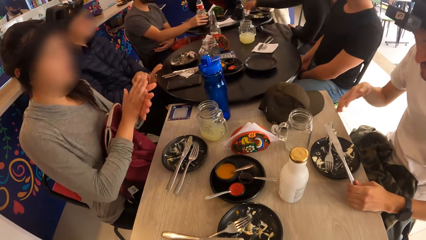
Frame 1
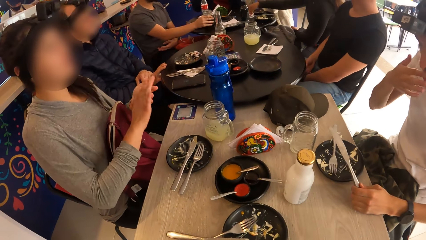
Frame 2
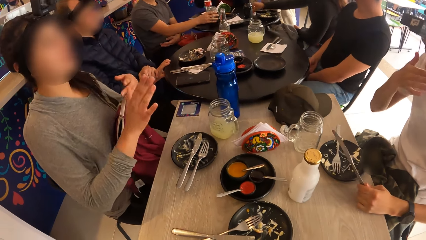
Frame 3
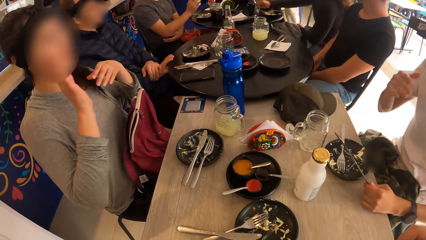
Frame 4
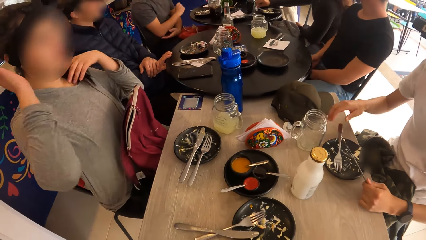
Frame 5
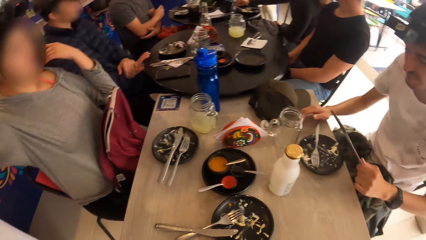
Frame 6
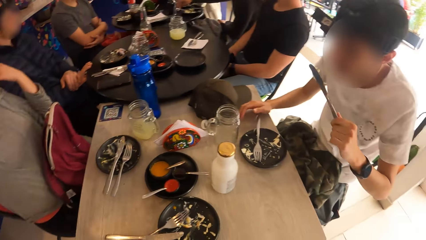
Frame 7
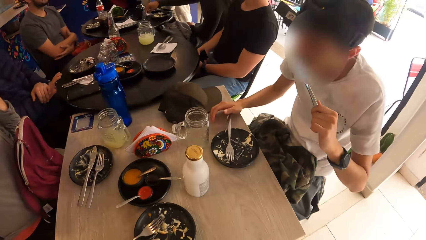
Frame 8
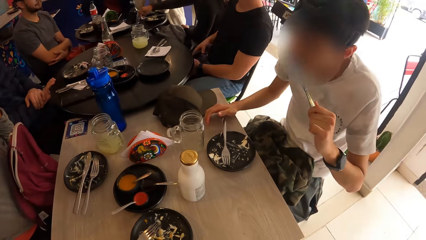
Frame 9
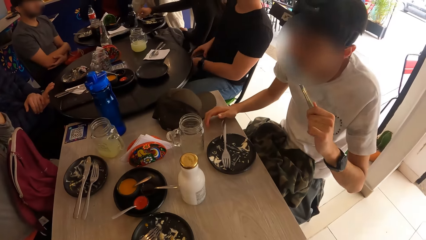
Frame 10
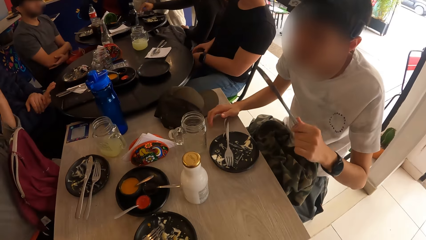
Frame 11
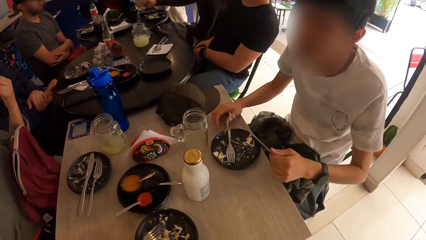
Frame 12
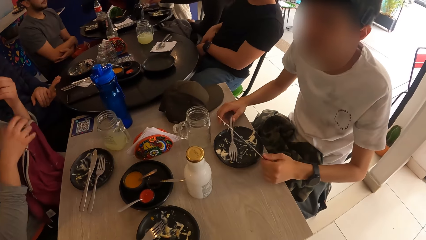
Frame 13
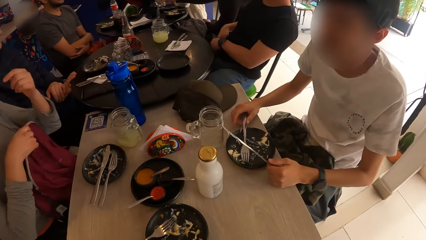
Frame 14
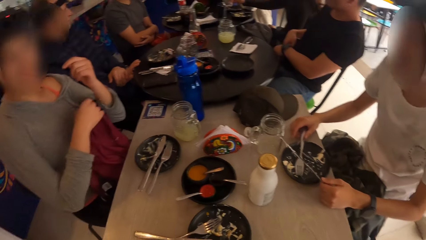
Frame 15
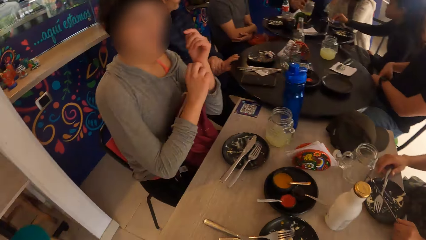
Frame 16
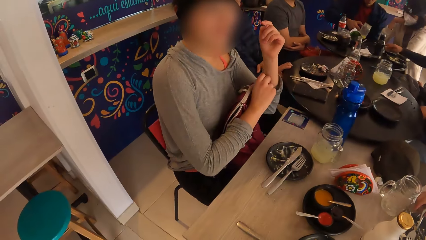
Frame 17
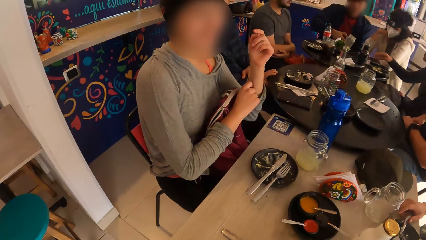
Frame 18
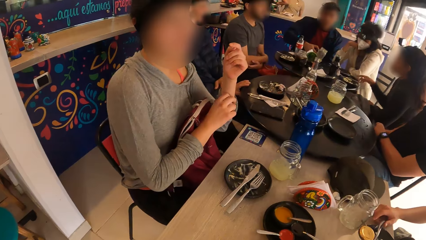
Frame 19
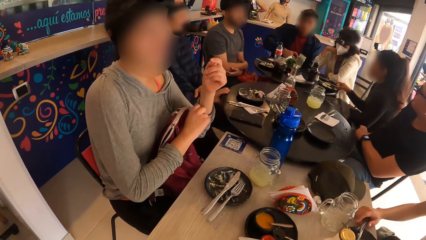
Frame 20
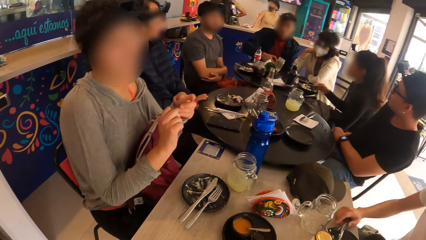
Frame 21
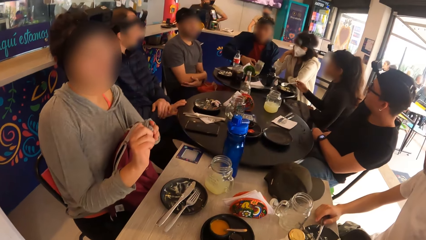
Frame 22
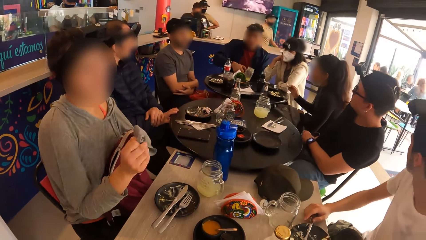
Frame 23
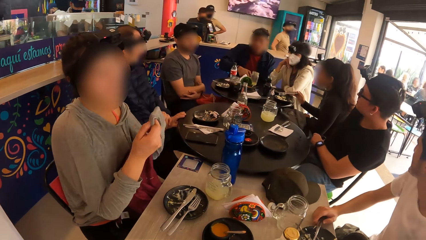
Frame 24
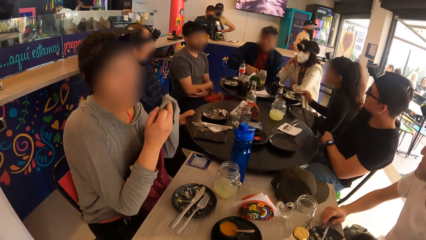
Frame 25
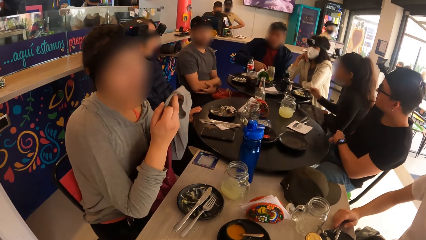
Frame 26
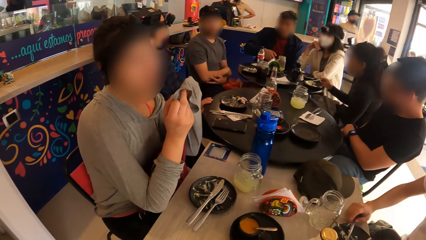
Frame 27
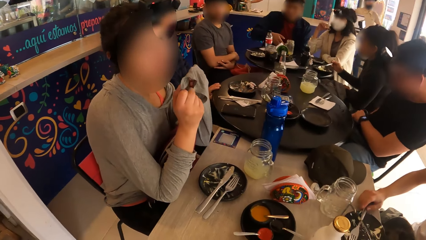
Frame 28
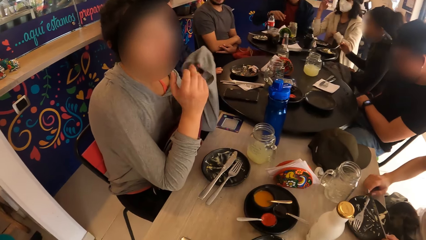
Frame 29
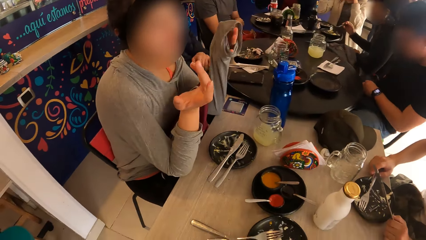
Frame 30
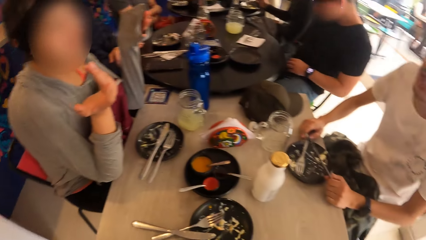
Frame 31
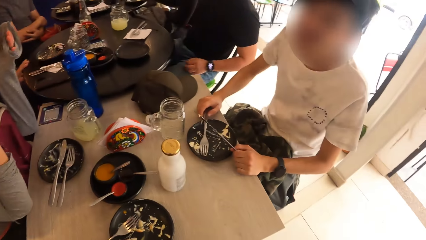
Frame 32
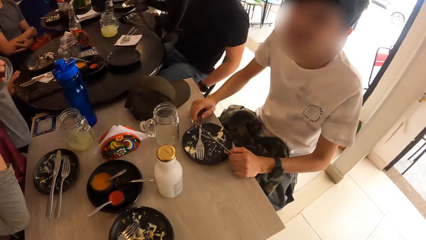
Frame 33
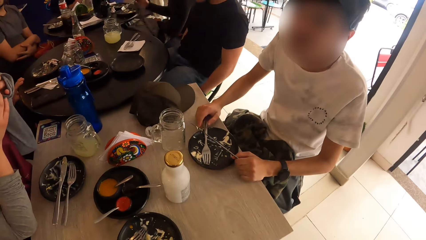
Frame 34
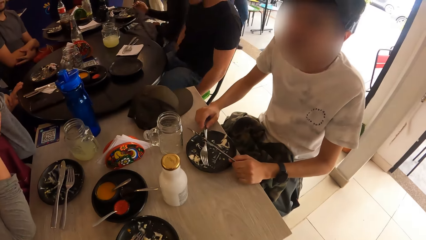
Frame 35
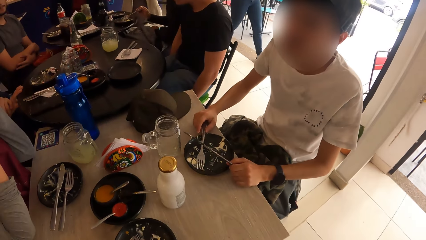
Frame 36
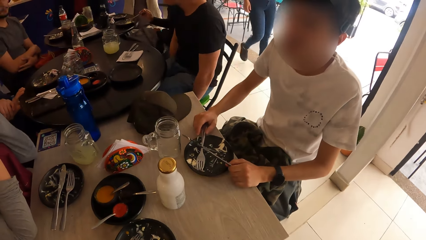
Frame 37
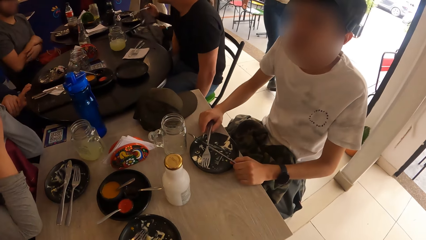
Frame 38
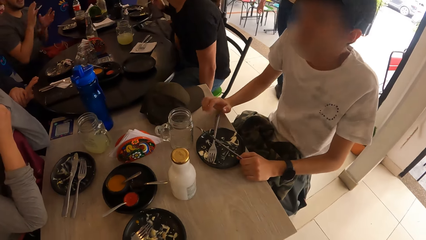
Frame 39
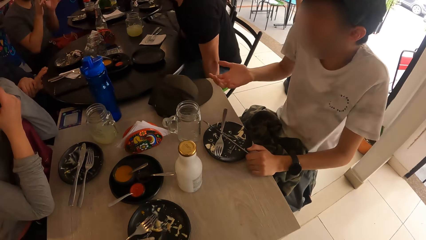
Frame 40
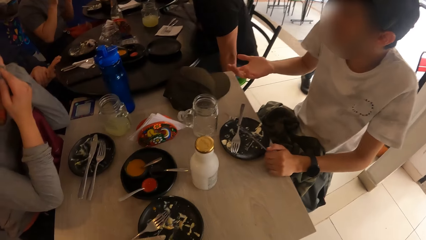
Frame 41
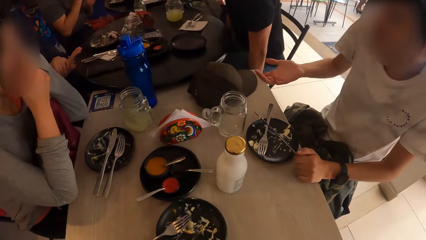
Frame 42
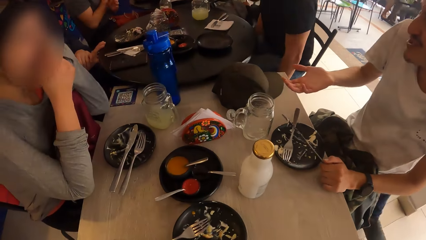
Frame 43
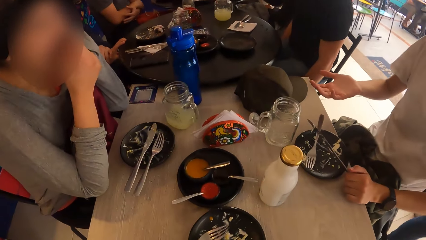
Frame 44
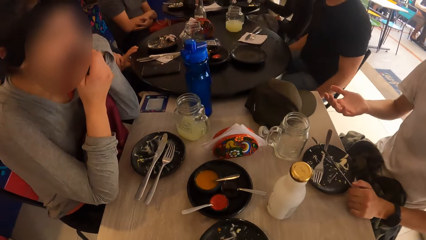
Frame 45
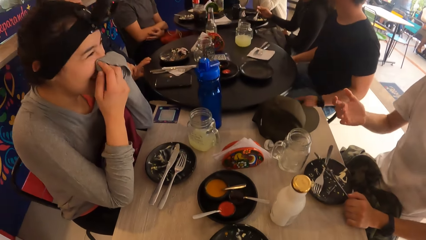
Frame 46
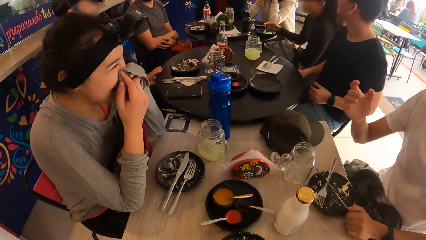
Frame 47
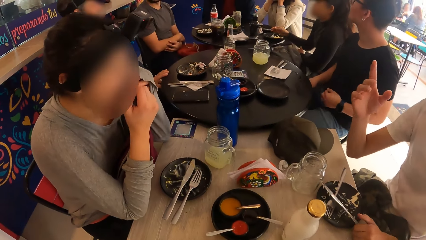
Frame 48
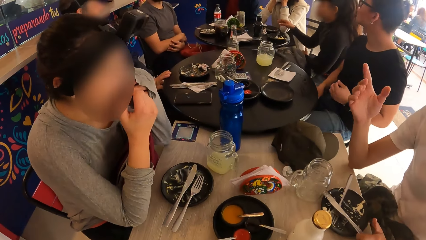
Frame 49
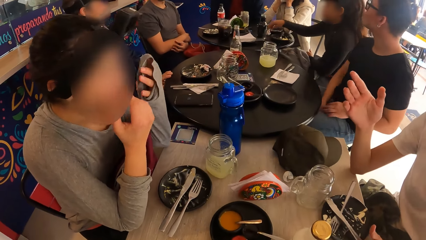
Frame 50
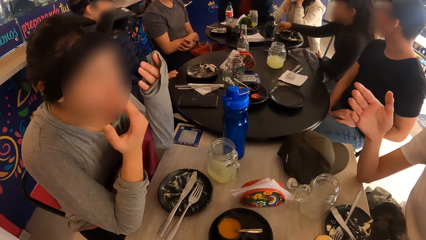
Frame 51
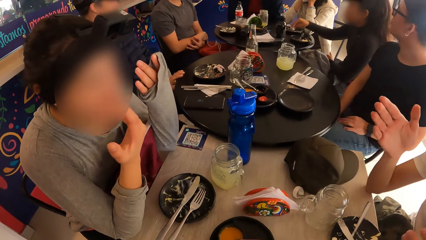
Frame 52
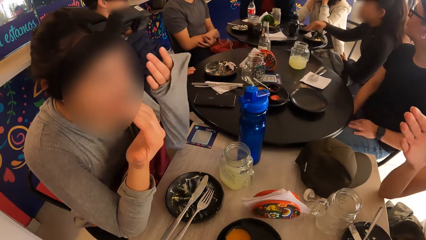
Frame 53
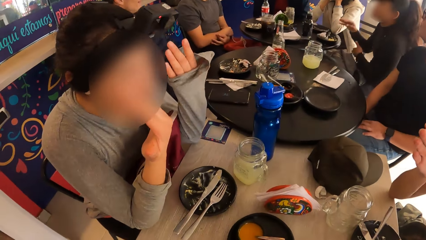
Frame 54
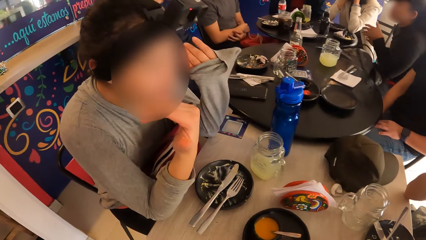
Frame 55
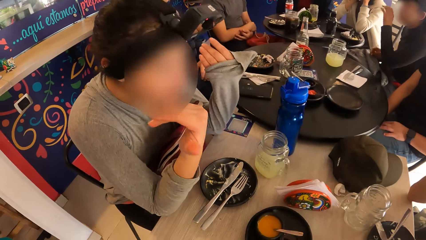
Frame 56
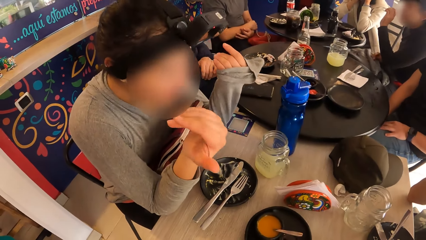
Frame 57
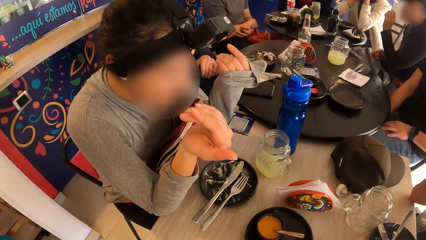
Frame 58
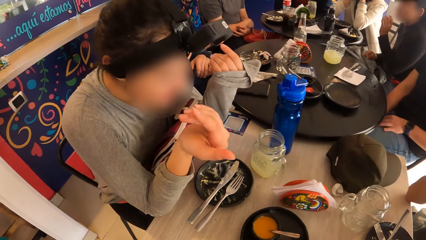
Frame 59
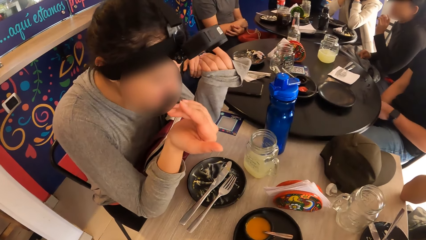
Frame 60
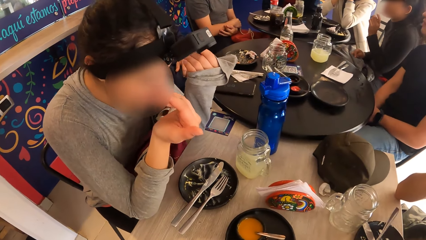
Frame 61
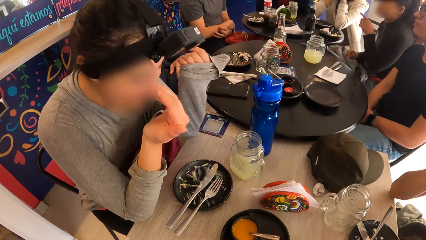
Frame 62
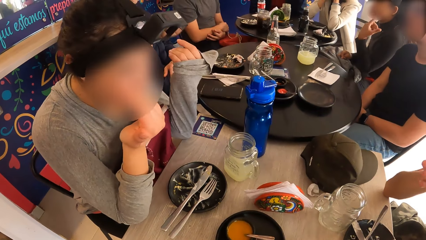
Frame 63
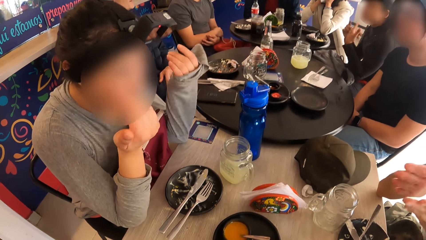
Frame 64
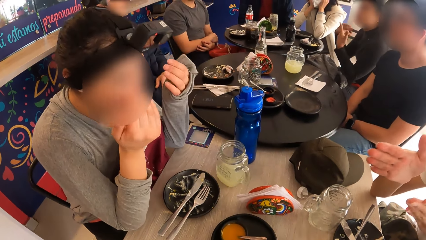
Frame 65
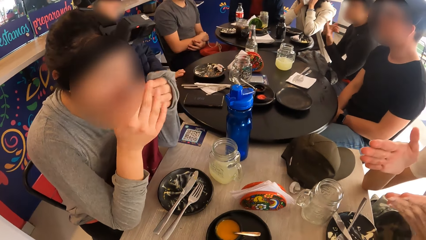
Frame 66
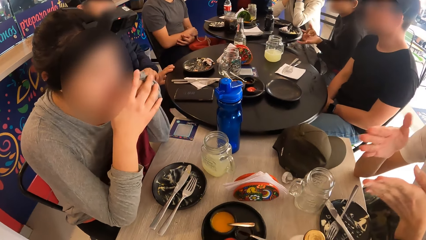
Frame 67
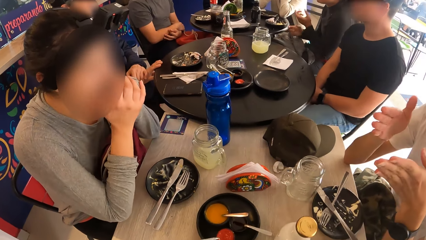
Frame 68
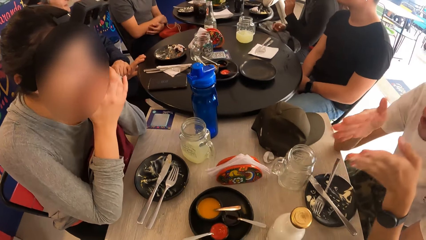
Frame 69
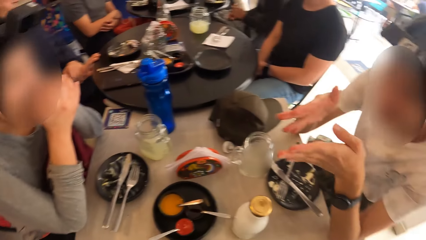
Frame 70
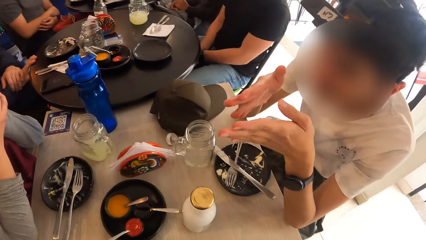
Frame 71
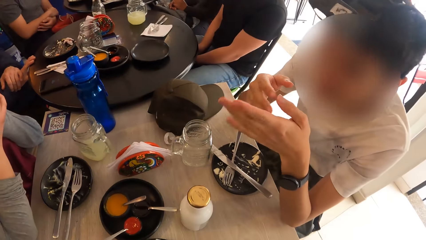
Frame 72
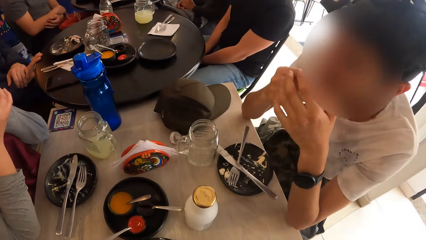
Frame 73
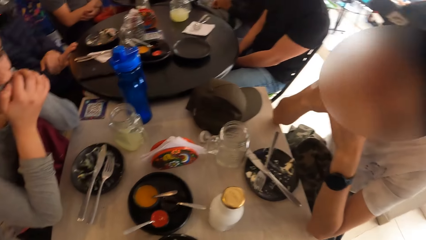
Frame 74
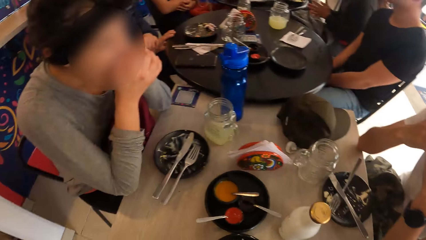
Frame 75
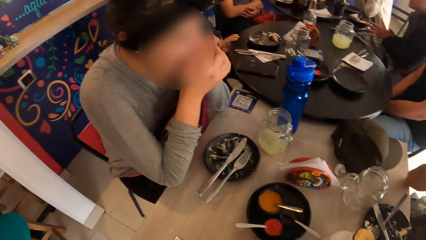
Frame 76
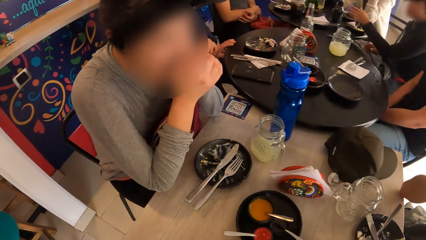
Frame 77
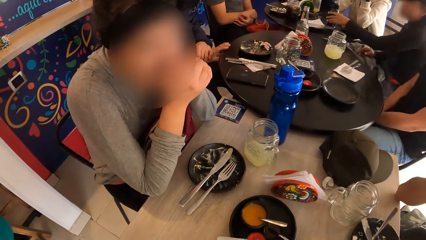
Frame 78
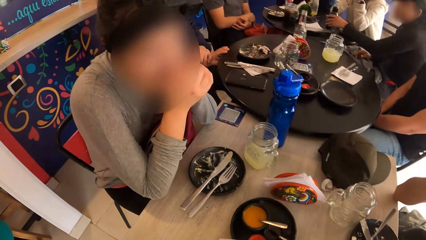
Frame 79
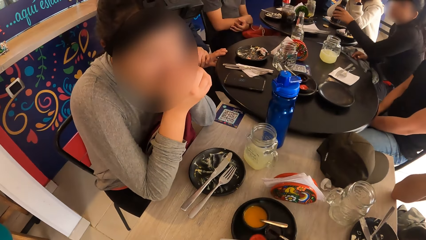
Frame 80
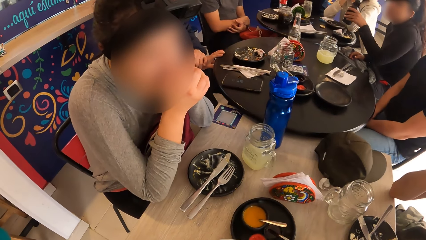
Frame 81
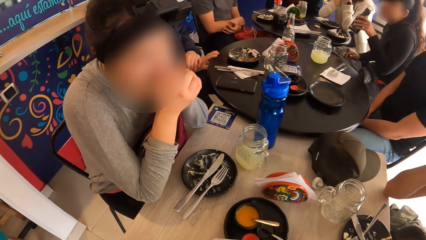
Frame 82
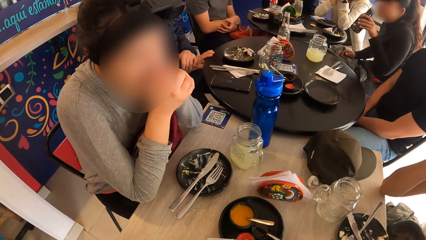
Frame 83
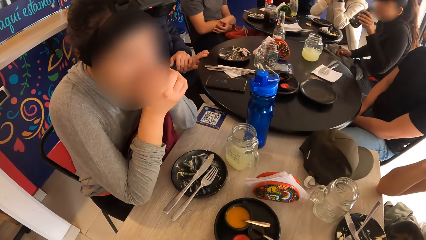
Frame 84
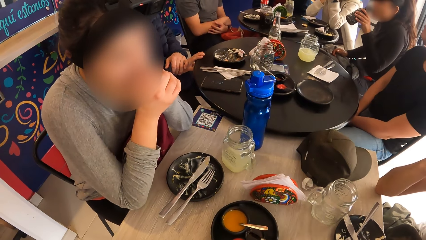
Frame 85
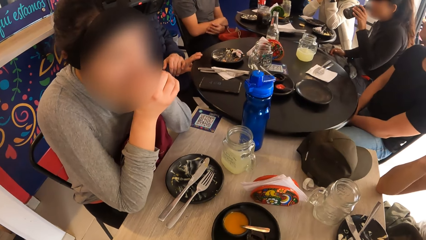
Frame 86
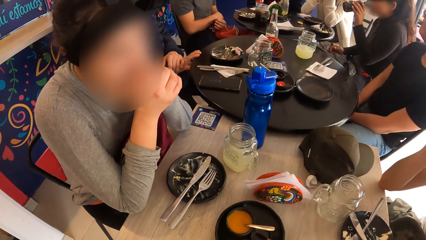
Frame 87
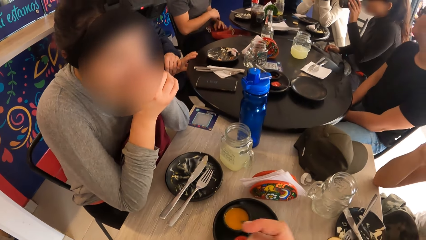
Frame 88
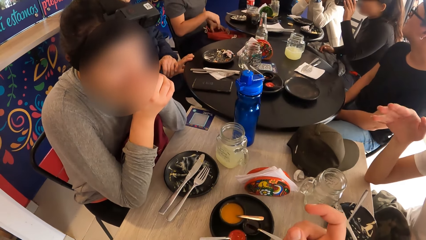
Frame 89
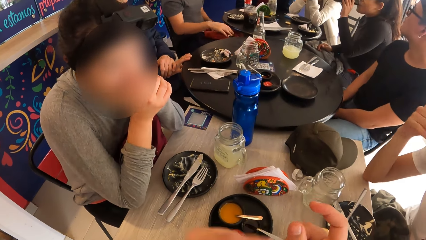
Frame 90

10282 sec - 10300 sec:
The man drops the fork on the plate with his right hand. A woman drops a tissue on the table with her right hand. A person rubs hands. The other man places the glass of wine on the table with his right hand. The man eats the salad. The man licks the knife. The man eats some stuffing on the knife in his left hand. The person straightens a t-shirt. The woman holds a fork in a plate with her right hand. The woman stirs some leftover in the plate with the fork in her right hand. The person sways hands. The man converses with the camera wearer. The man sways hands. The person touches the face. The woman drops the fork on the plate with her right hand. The woman picks up the tissue from the table with her right hand. The person sways hands. The woman drops the tissue on the plate with her right hand. The man converses with the person. The person sways hands. The woman picks up a bottle of soda from the table with her left hand. The woman drinks from the bottle of soda in her left hand.
